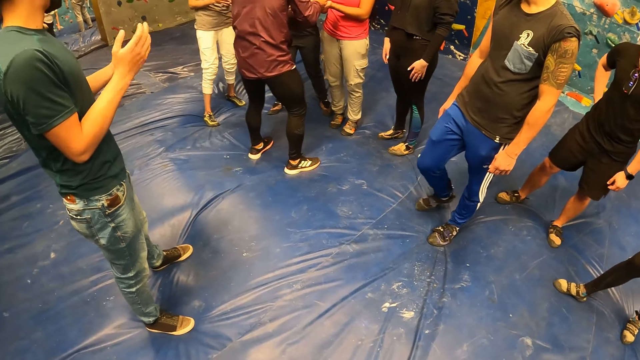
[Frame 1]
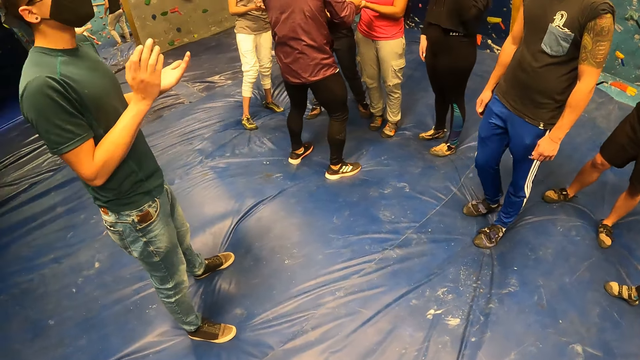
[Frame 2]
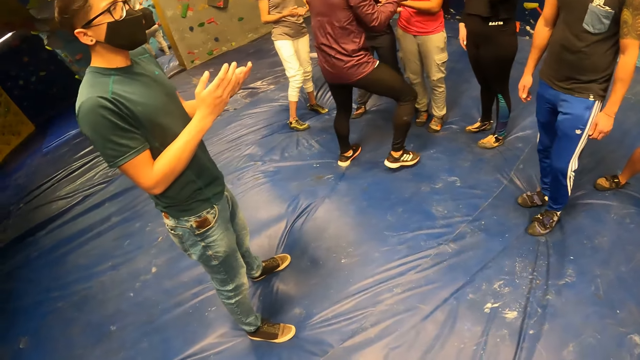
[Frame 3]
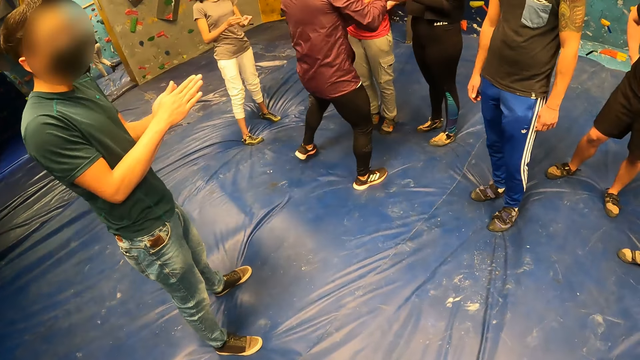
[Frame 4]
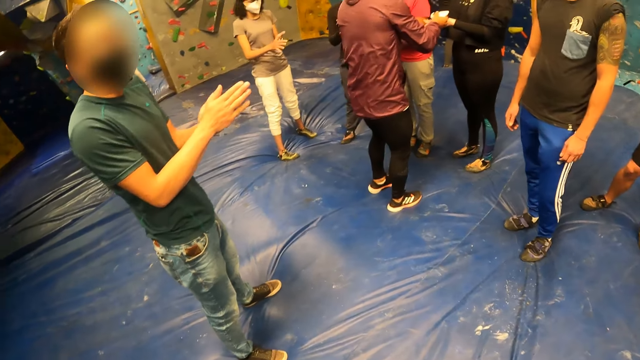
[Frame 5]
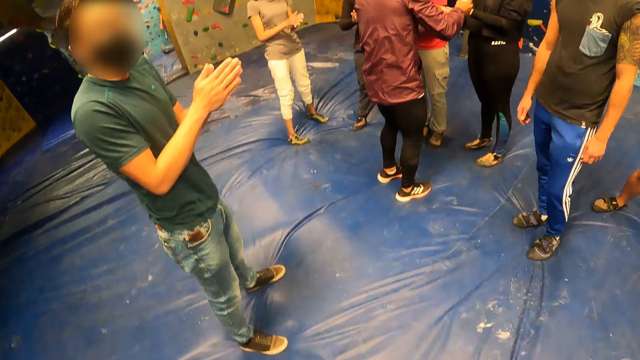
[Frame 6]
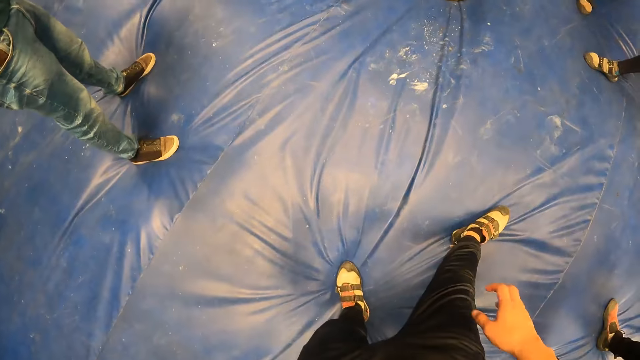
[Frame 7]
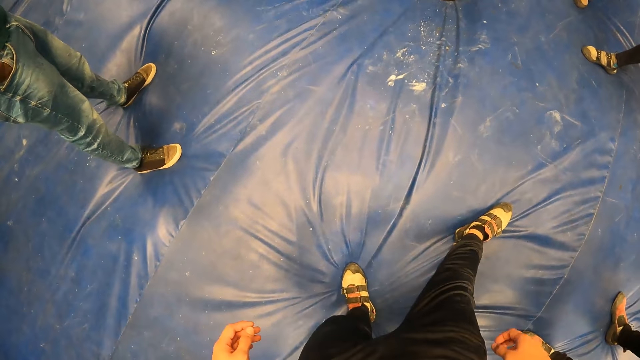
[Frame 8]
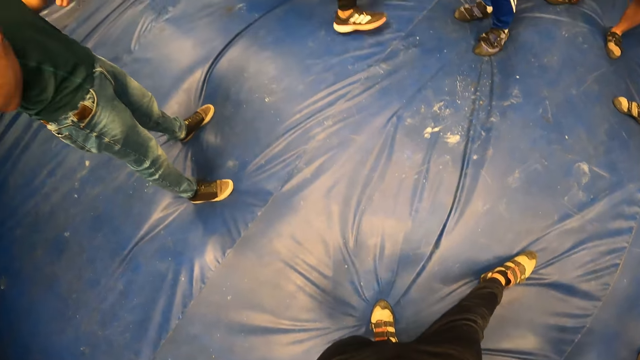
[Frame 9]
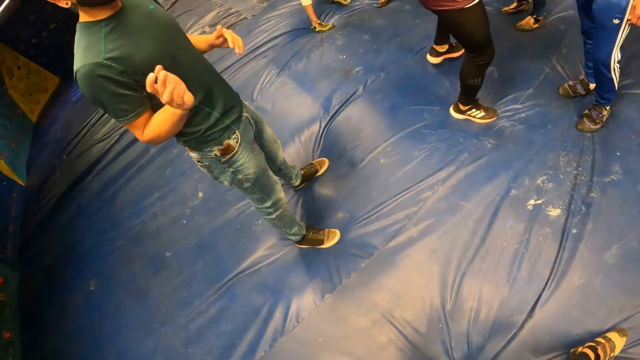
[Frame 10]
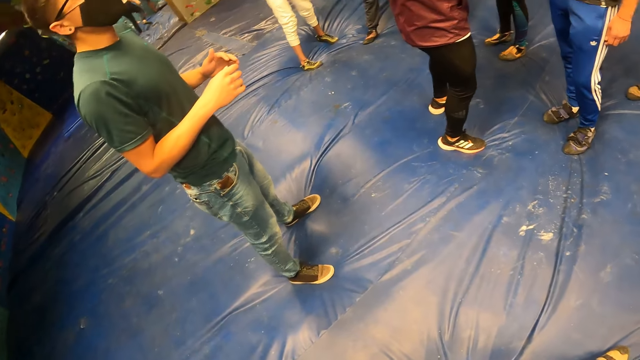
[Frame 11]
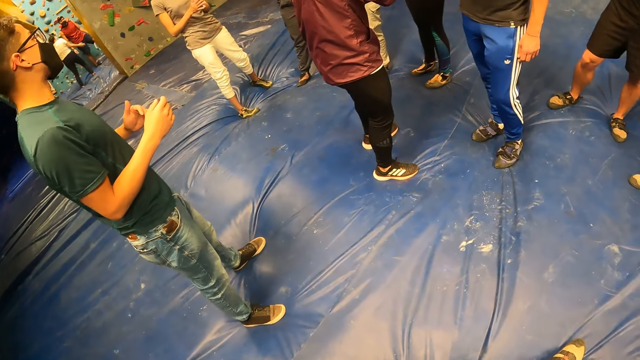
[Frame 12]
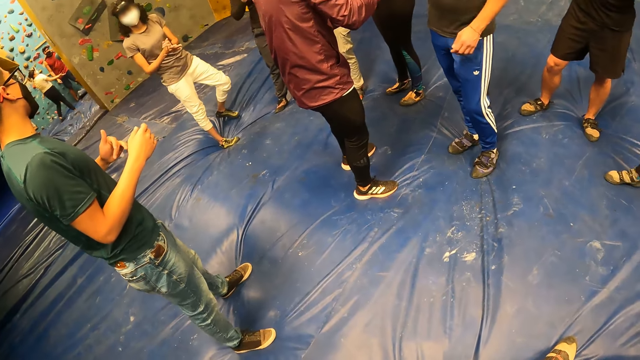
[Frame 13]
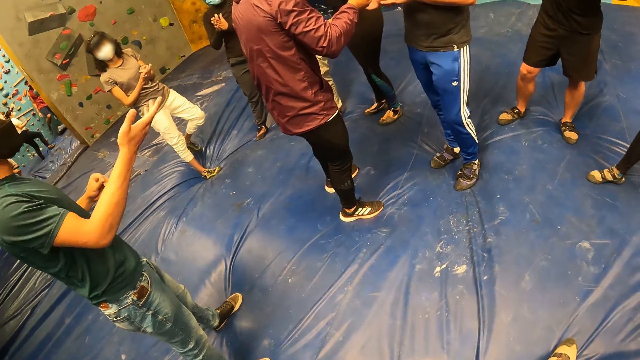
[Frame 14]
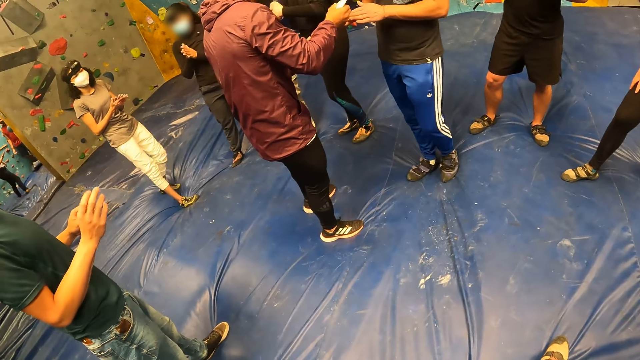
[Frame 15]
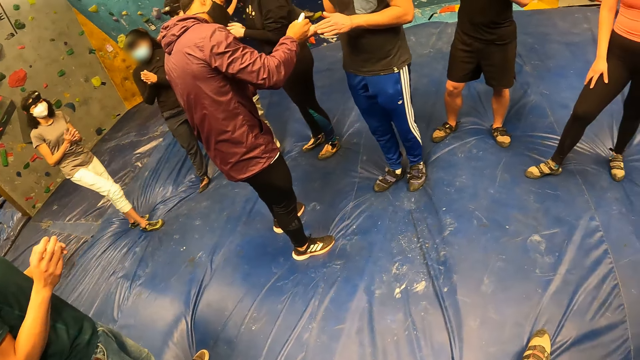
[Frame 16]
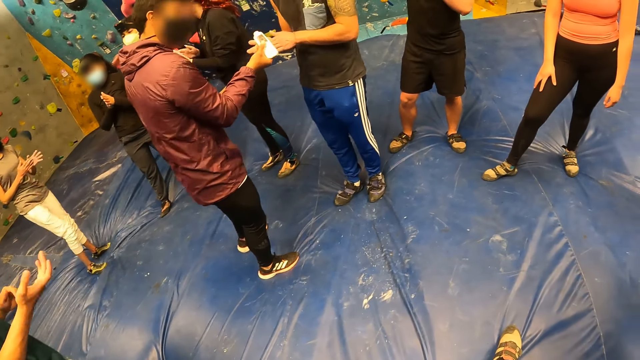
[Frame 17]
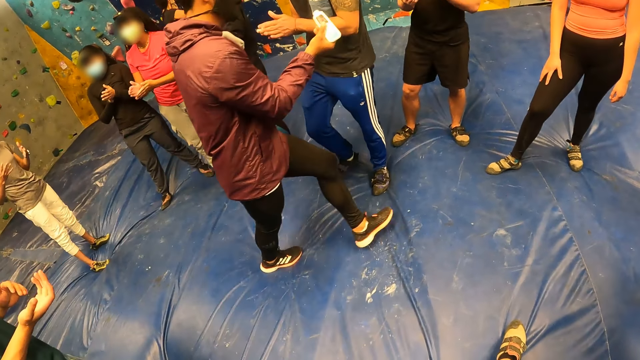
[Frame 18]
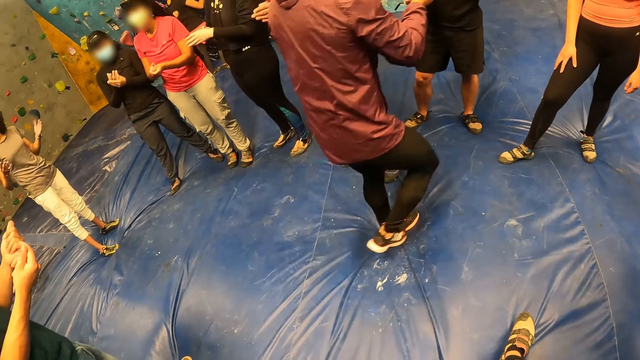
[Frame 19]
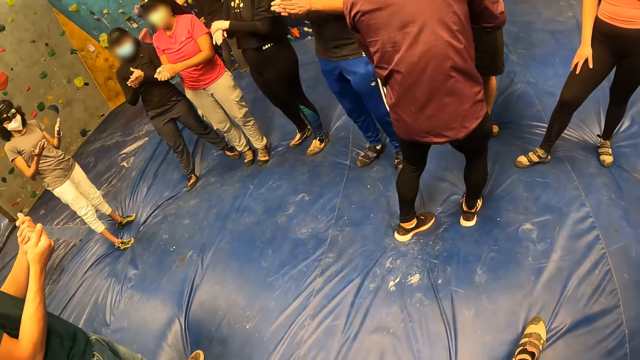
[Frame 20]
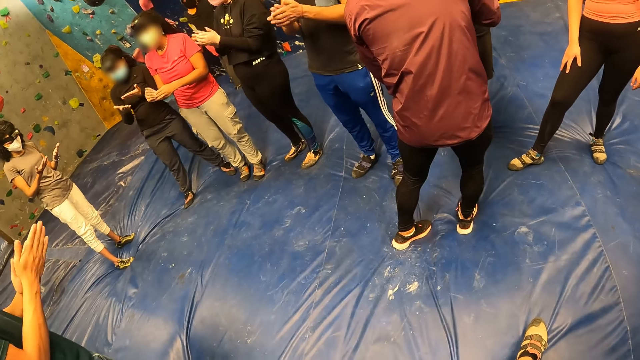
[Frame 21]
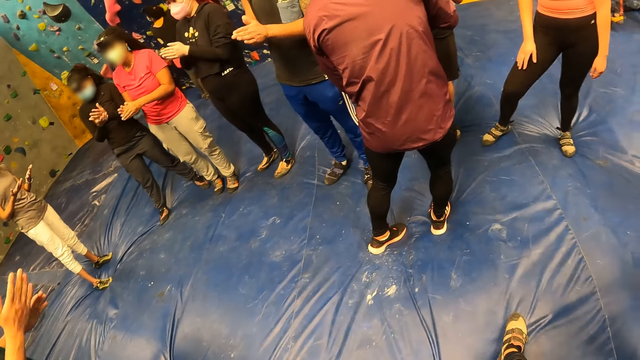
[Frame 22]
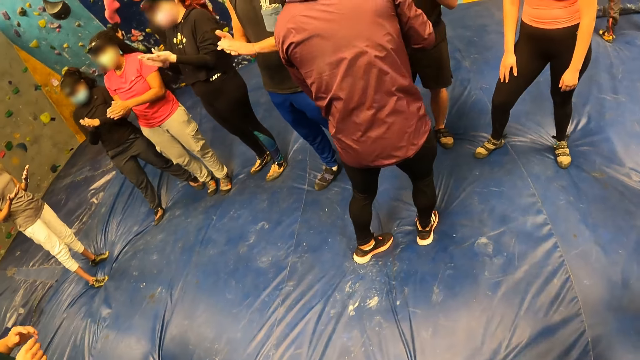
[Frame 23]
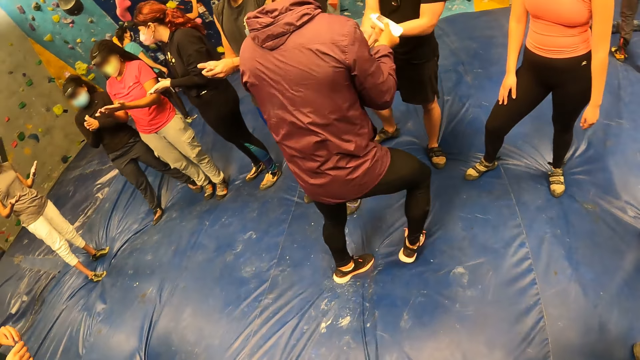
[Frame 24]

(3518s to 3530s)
A man shares something. Another man rubs the hands. The camera wearer looks around. The second man moves the hands. A third man puts cream from the bottle of cream in the hands of a fourth man with his right hand. The instructor rubs both hands together.

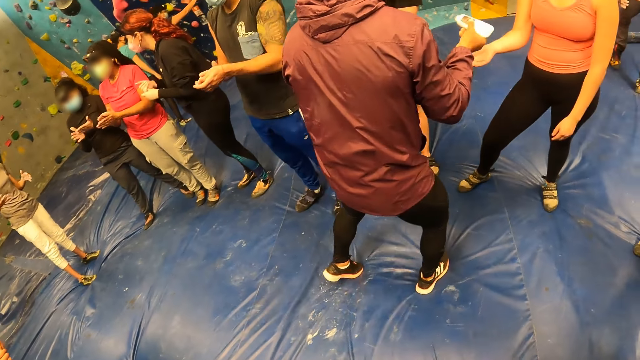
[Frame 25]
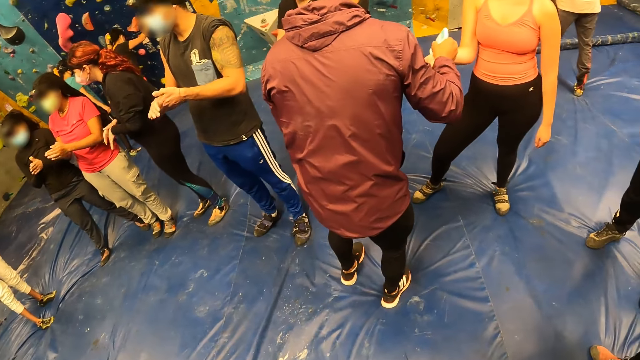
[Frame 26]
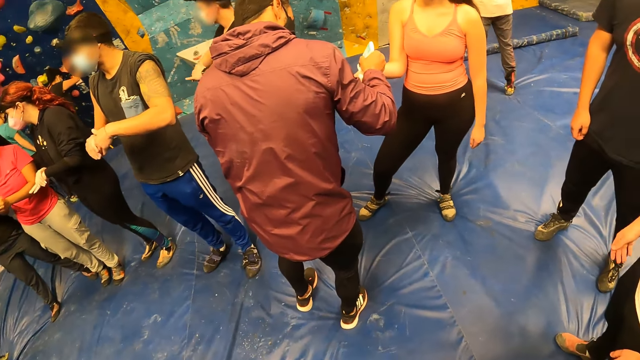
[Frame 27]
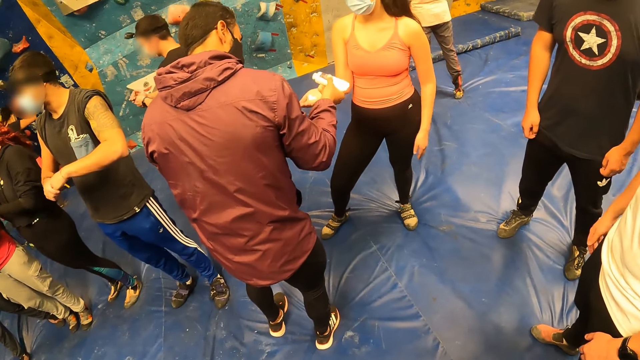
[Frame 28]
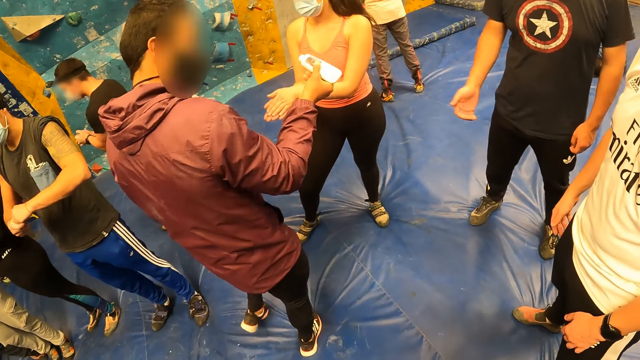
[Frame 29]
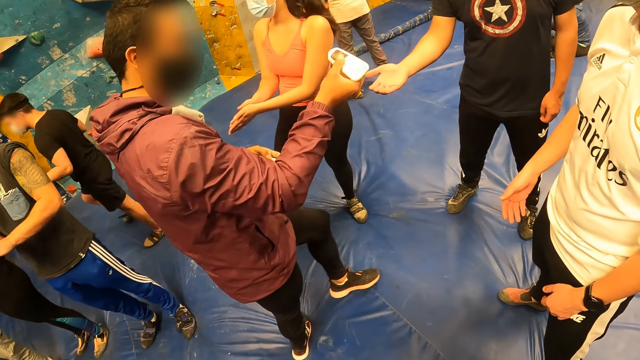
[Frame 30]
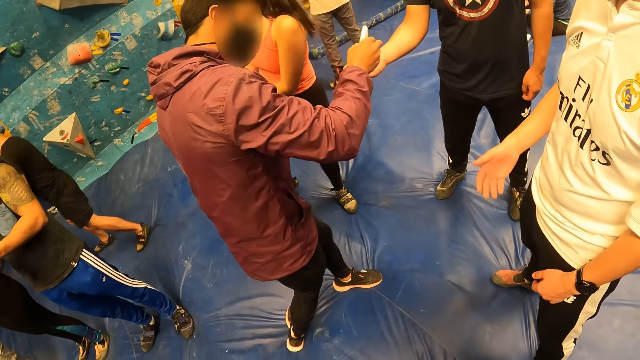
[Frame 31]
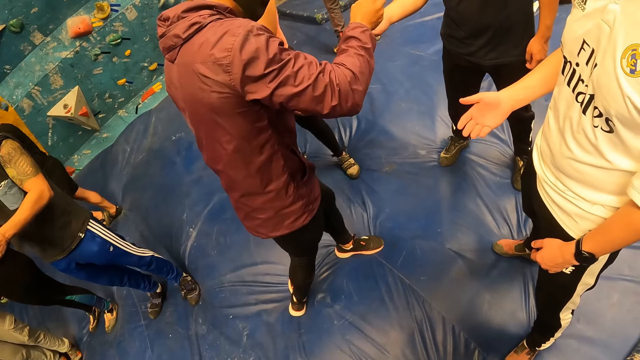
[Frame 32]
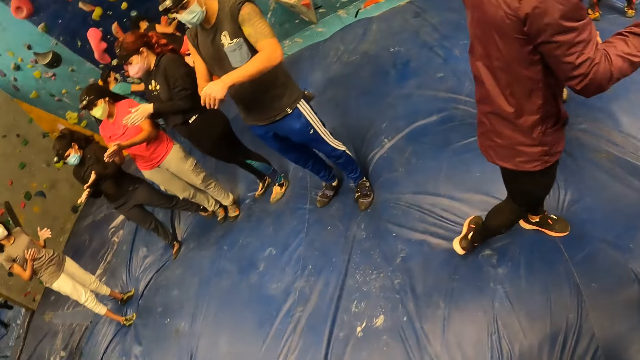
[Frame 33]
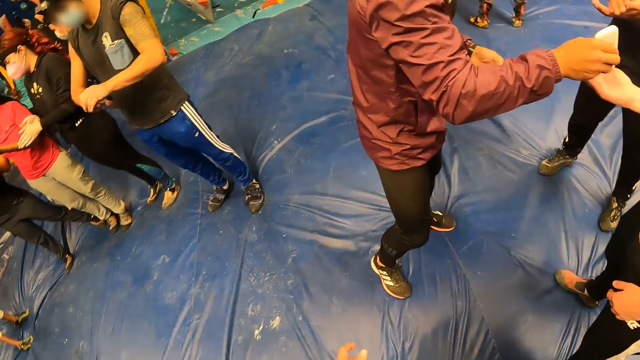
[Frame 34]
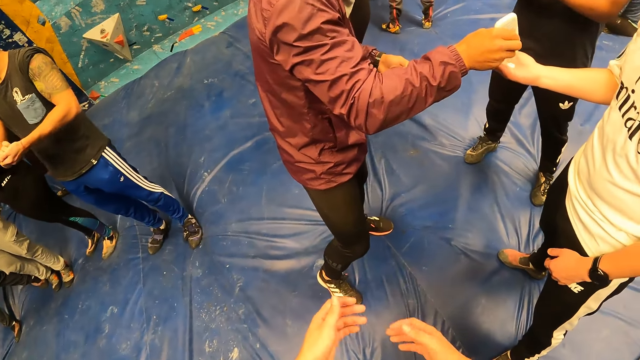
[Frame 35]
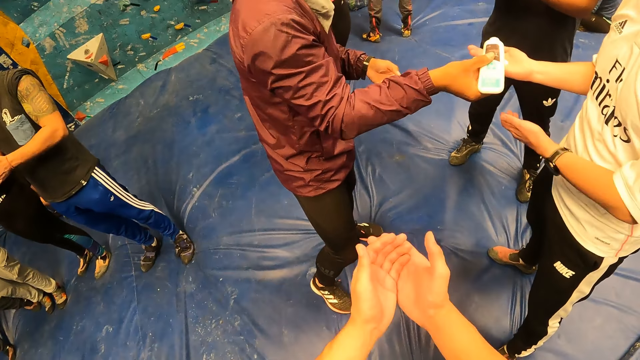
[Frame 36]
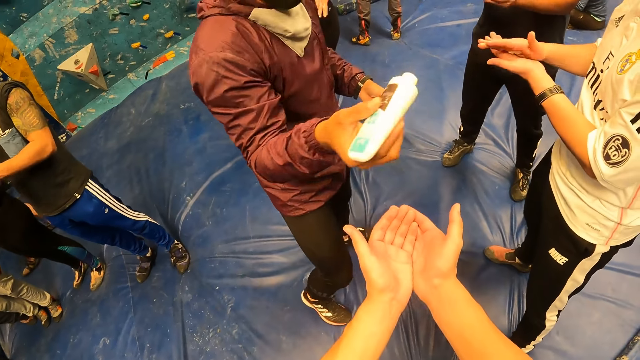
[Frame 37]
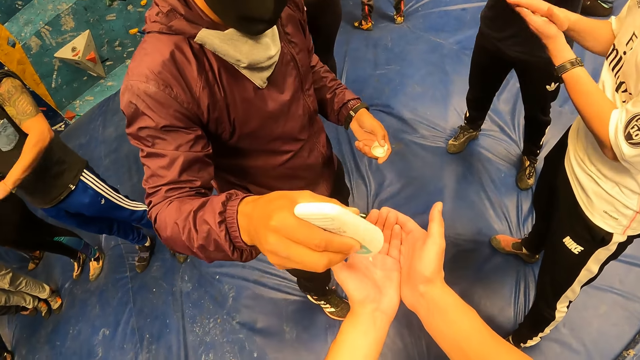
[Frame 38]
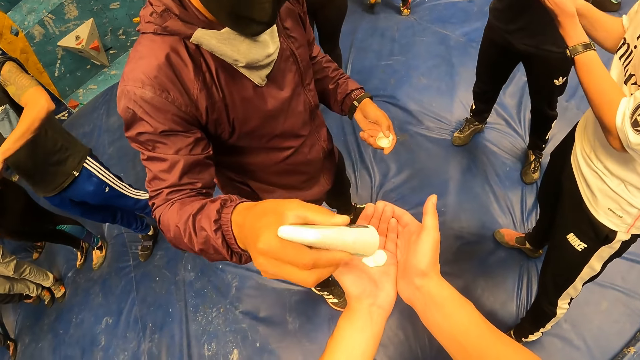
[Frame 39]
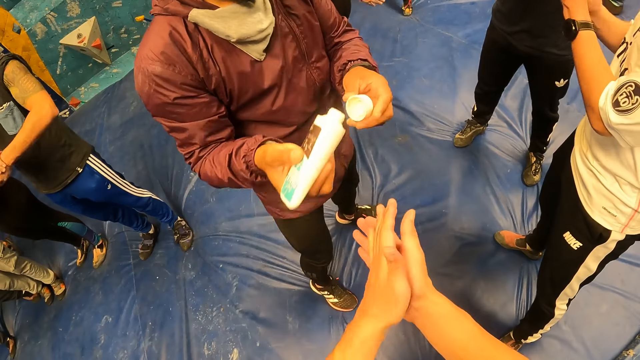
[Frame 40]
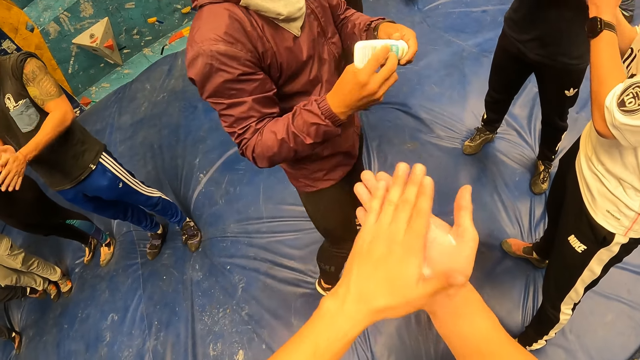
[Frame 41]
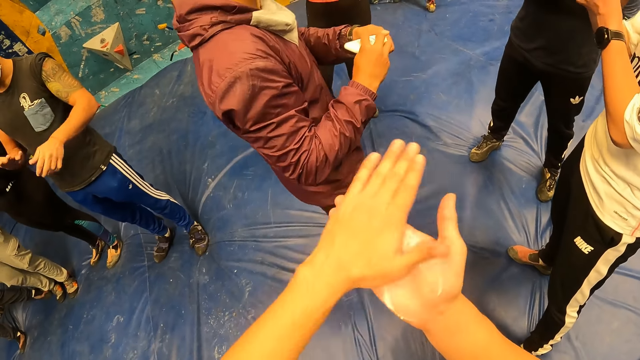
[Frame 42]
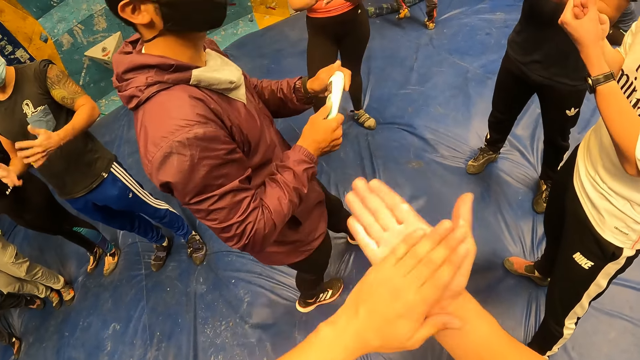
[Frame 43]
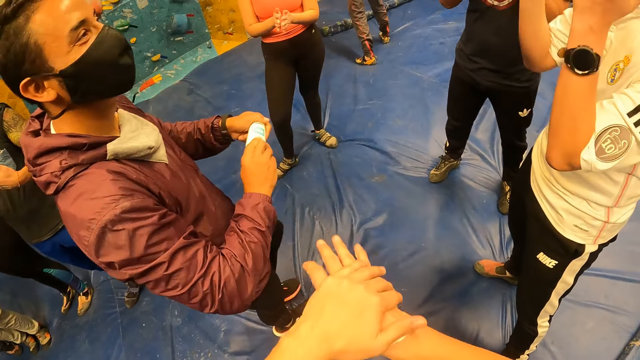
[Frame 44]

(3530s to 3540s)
A man puts cream from the bottle of cream in the hands of a woman with his right hand. He puts cream from the bottle of cream in the hands of another man with his right hand. He puts cream from the bottle of cream in the hands of a third man with his right hand. The camera wearer stretches out the hands. They stretch out the hands again. The first man puts cream from the bottle of cream in the hands of the camera wearer with his right hand. The camera wearer spreads cream evenly on the hands. They rub both hands together. The first man closes the bottle of cream with the bottle lid with his left hand.
